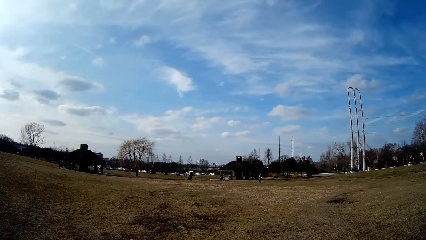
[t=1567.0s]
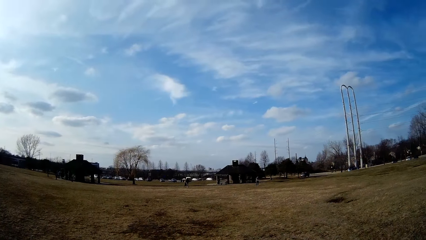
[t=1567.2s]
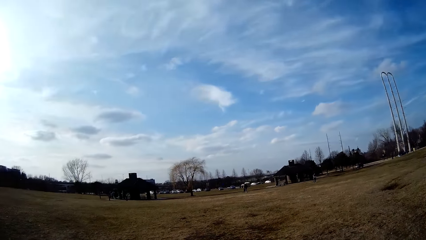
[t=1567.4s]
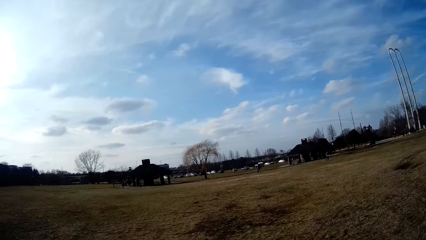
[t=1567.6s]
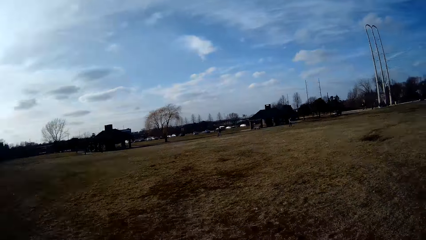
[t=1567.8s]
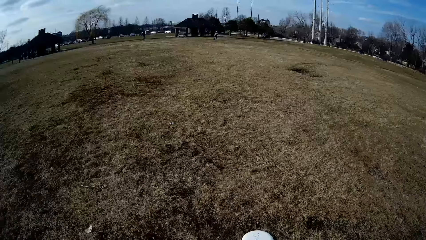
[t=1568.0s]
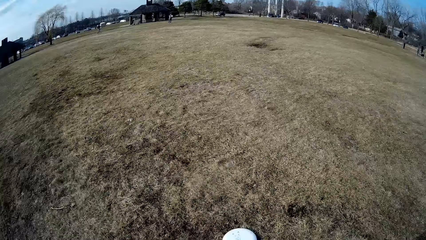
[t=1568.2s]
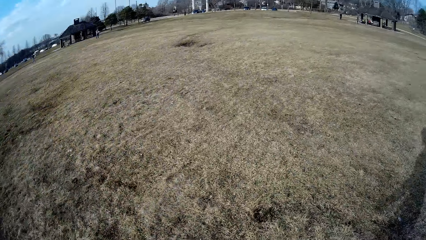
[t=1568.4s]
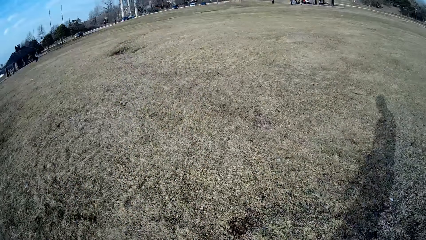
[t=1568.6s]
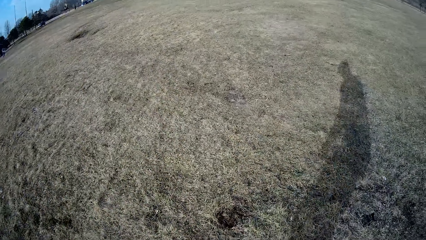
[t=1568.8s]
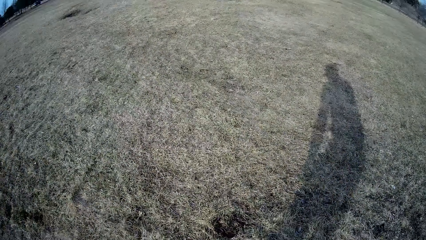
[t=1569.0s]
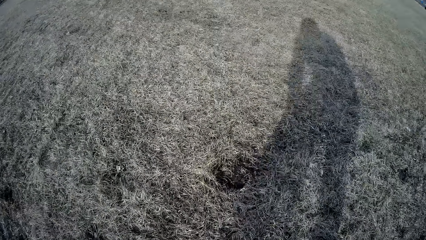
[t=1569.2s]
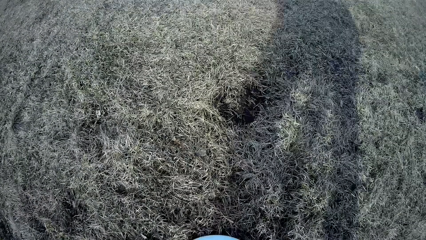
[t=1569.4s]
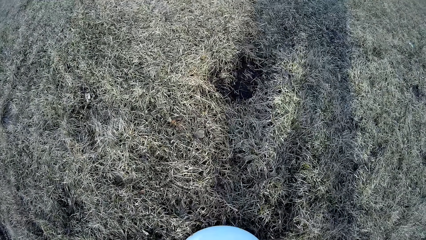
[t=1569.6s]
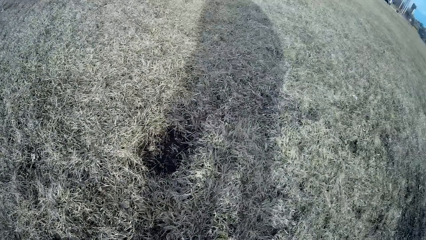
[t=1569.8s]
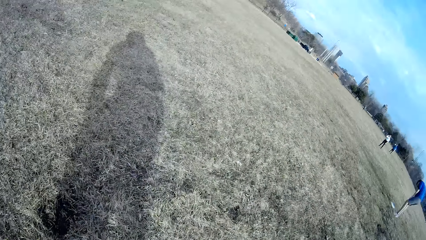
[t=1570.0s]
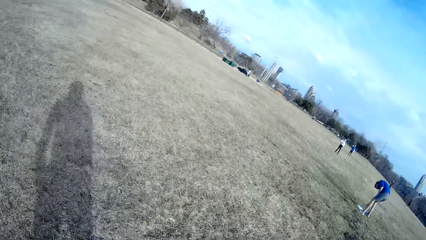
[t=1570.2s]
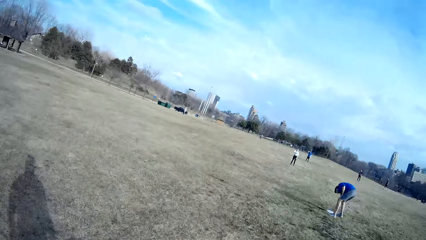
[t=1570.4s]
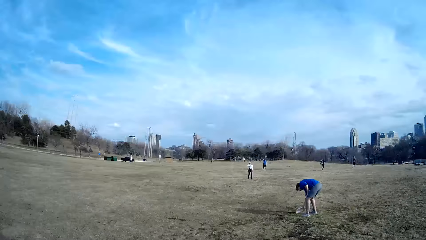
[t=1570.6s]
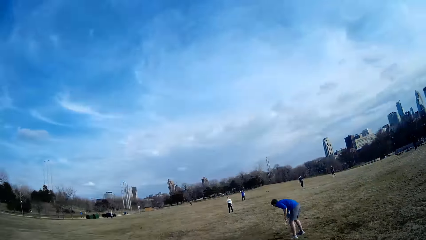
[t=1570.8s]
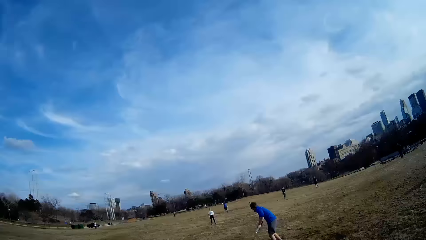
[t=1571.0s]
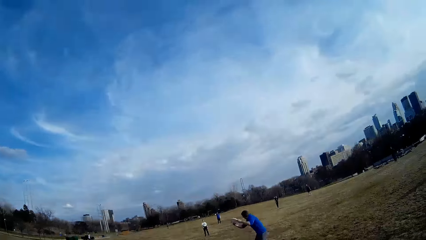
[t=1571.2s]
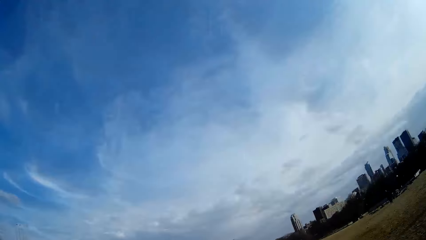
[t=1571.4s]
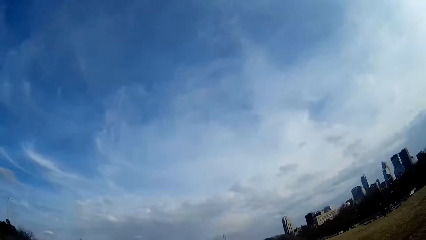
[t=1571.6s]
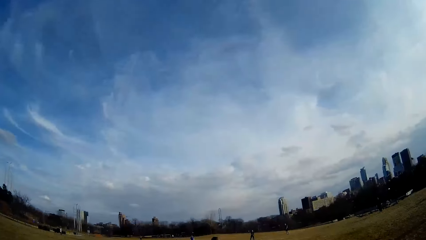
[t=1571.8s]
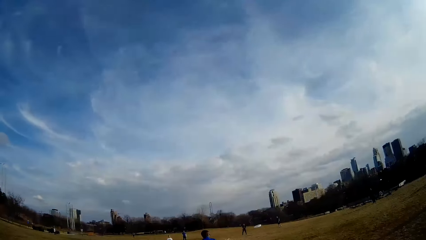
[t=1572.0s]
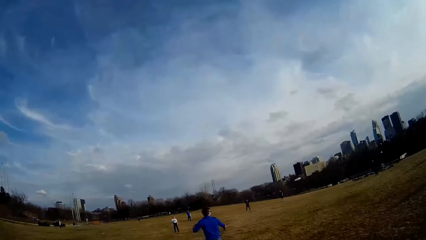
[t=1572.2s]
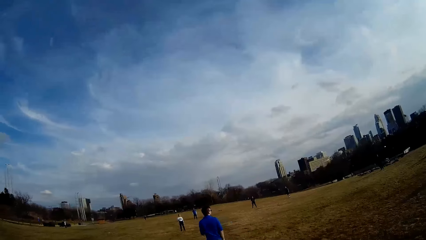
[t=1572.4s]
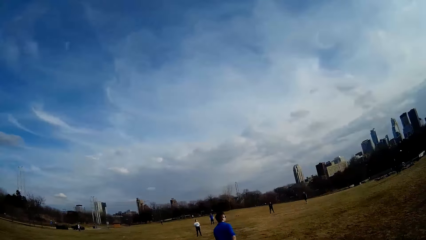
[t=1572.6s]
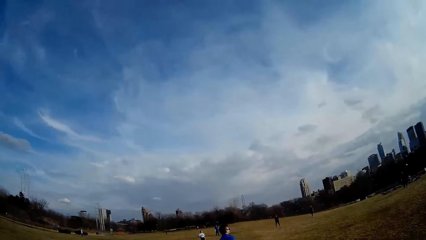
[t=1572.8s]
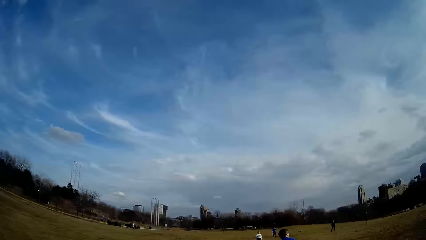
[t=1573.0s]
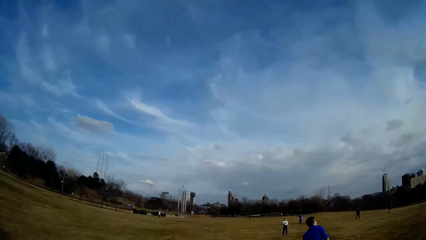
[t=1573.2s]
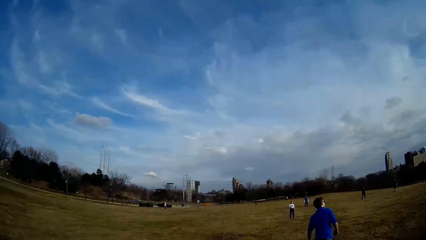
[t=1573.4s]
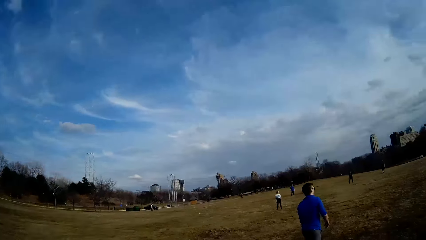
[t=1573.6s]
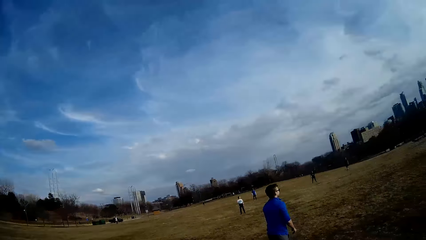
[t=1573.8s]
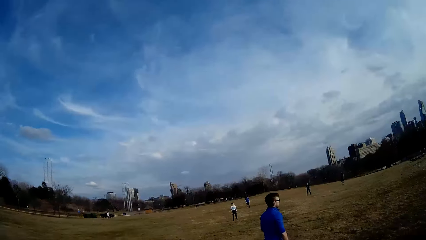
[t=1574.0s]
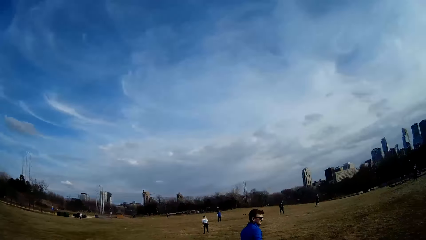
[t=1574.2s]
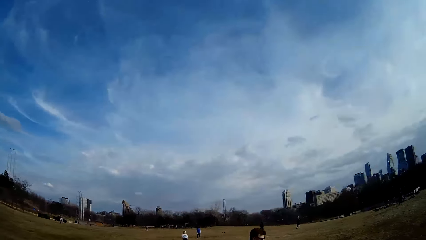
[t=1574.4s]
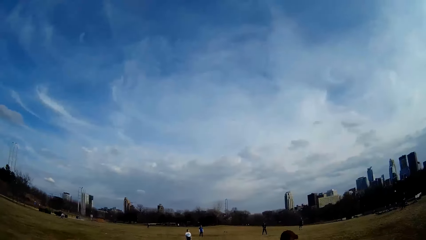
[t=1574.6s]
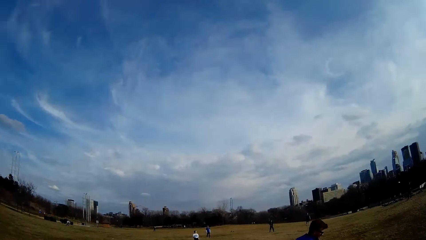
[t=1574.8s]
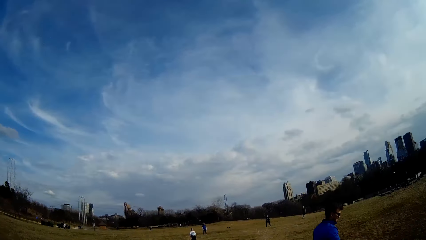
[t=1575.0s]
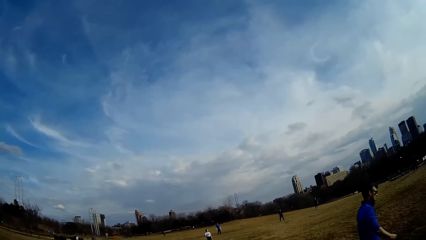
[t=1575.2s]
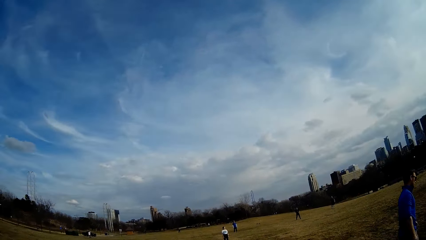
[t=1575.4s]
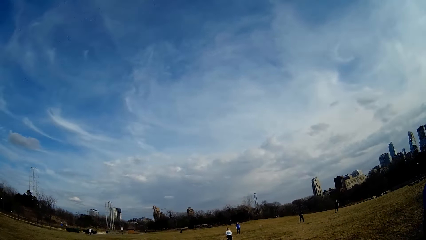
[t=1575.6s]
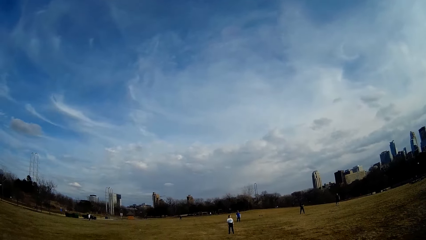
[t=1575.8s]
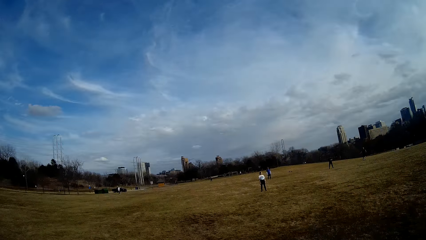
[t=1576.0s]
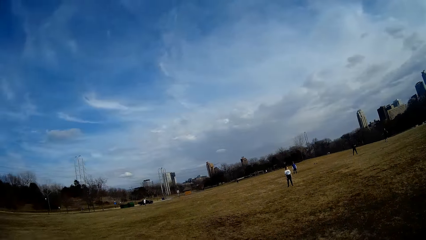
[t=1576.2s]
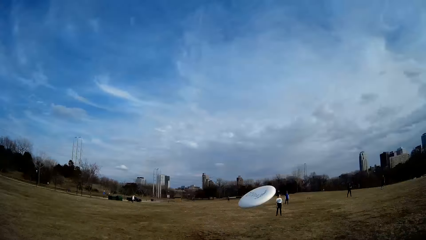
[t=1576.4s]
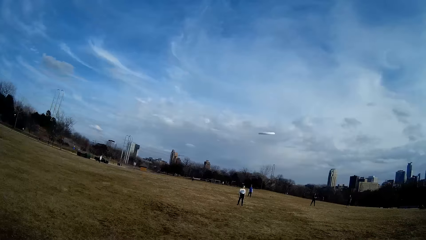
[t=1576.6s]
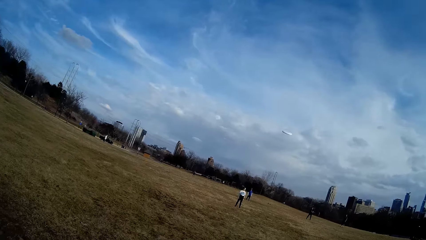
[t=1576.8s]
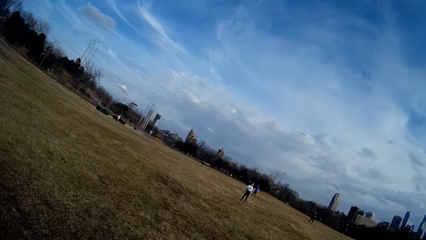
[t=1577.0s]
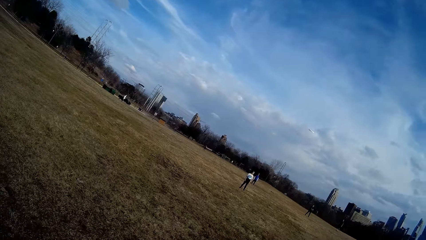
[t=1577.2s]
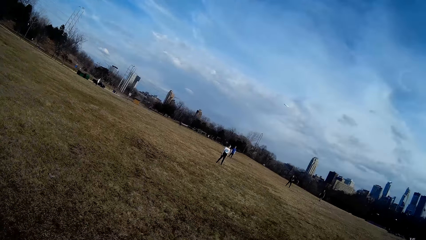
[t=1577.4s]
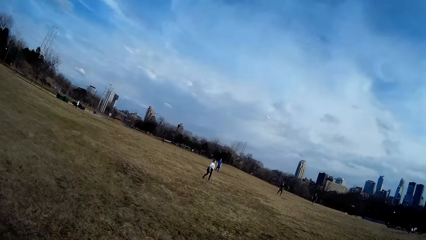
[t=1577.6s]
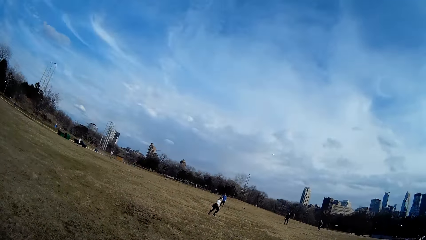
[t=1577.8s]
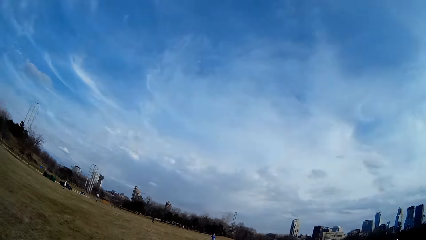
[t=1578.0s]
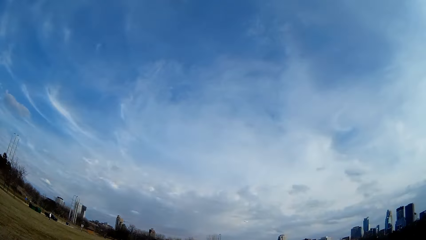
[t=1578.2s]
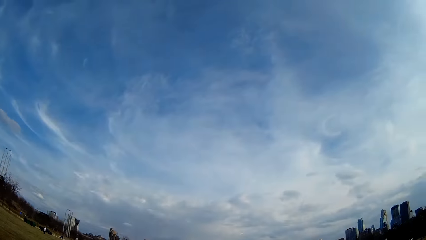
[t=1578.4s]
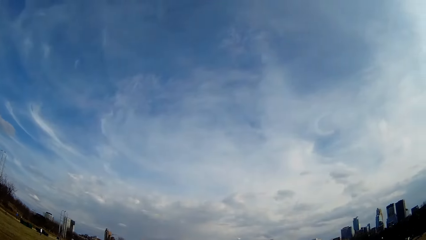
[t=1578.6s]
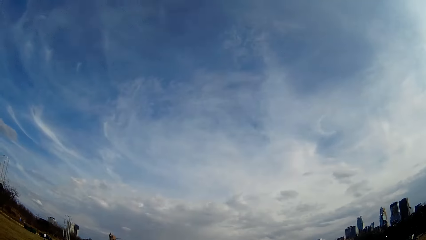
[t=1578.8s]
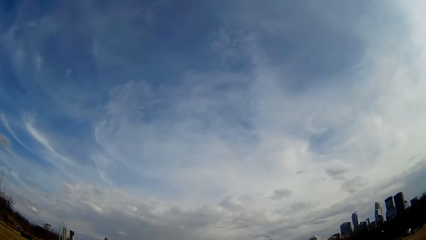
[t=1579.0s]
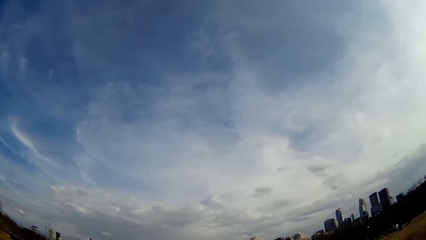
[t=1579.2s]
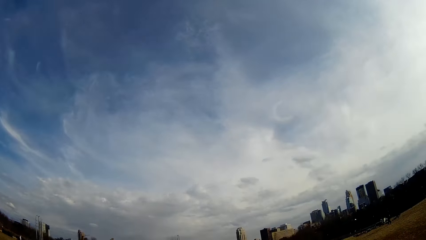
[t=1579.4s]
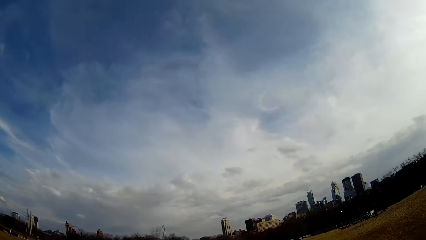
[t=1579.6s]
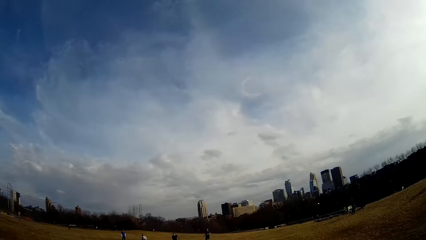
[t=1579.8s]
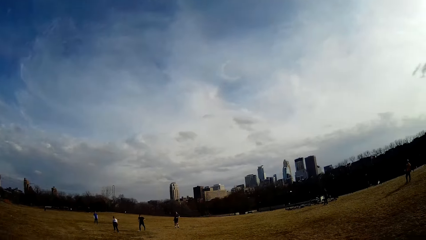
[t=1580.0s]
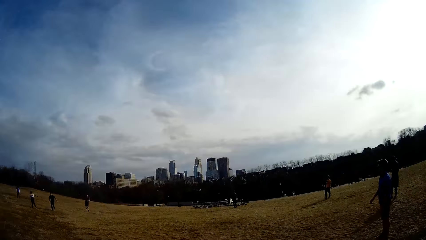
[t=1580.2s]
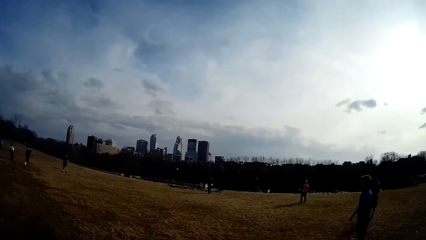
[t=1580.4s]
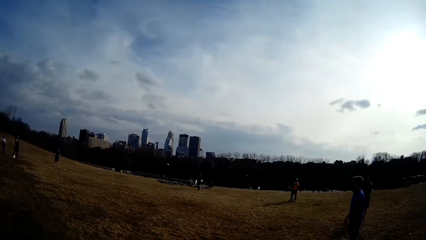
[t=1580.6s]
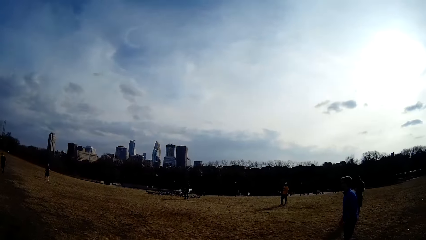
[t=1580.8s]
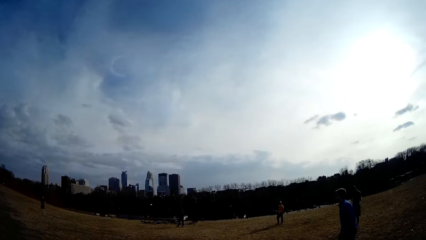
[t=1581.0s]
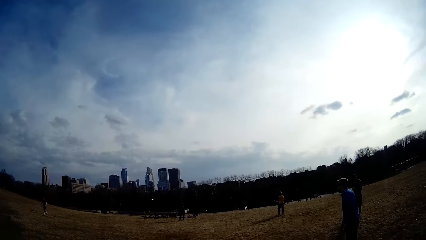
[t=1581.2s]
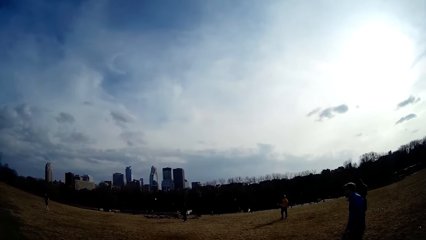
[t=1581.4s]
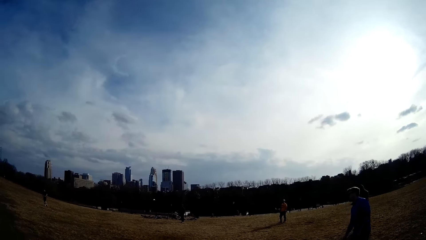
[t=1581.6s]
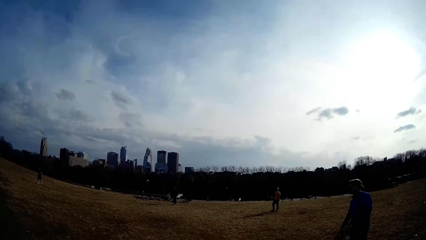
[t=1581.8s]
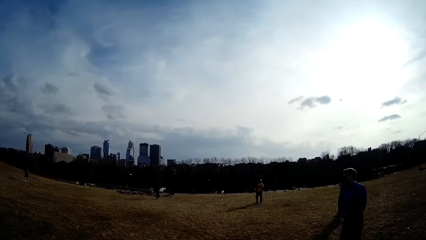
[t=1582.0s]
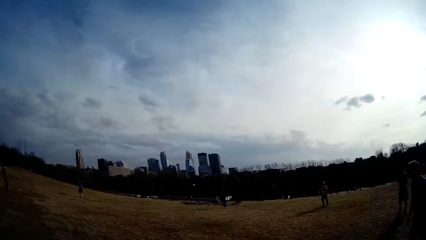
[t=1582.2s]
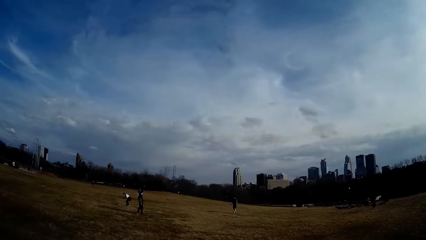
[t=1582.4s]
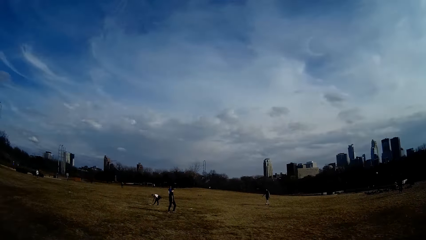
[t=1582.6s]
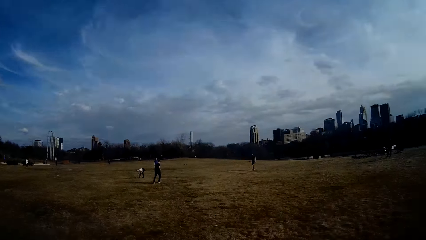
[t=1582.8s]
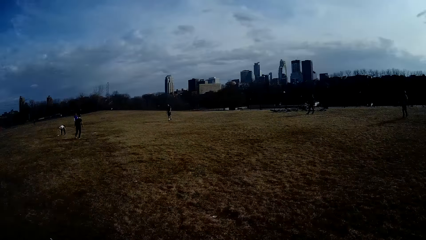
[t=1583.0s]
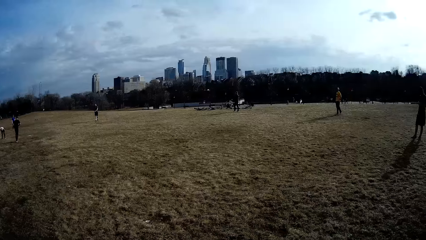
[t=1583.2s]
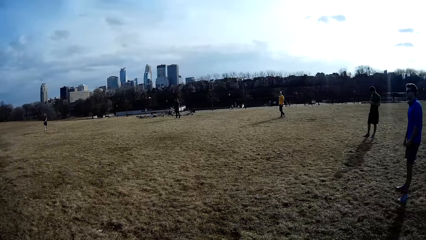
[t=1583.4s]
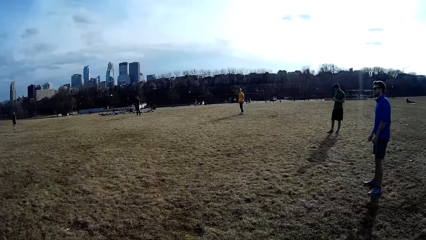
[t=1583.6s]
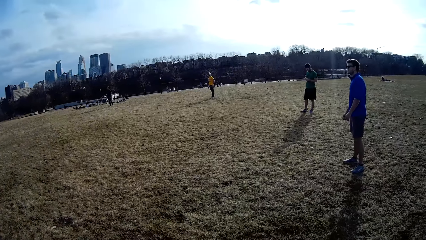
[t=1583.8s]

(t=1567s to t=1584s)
The camera wearer looks around the playground. A man picks up the flying disc from the ground with his hand.
